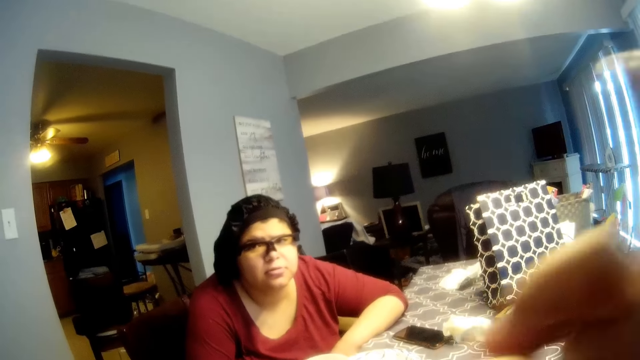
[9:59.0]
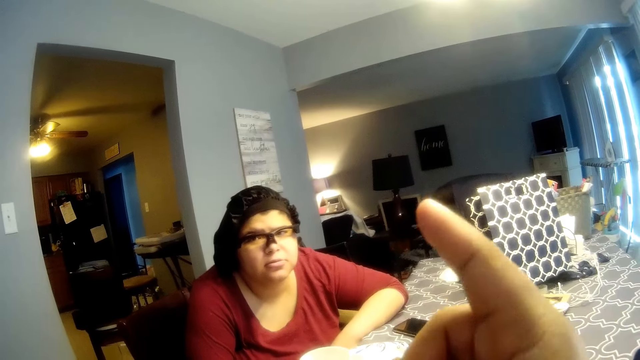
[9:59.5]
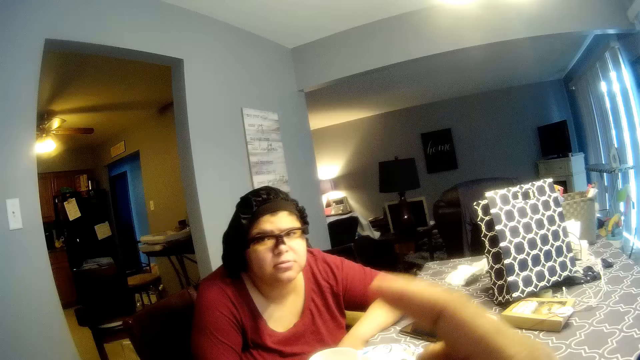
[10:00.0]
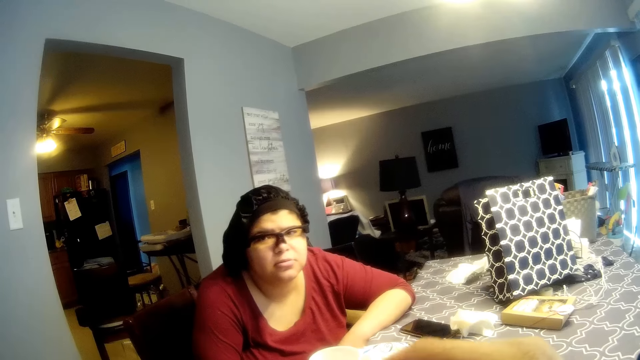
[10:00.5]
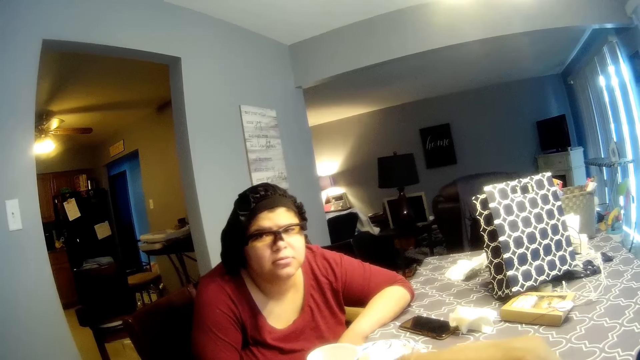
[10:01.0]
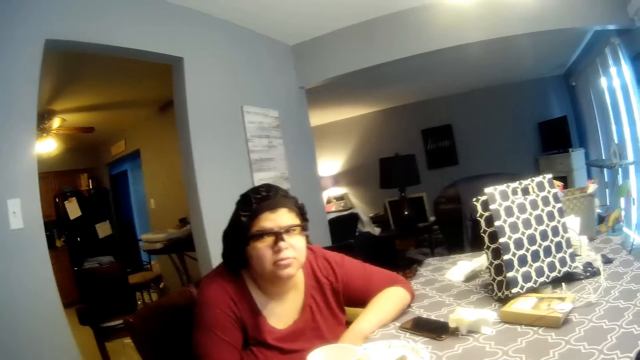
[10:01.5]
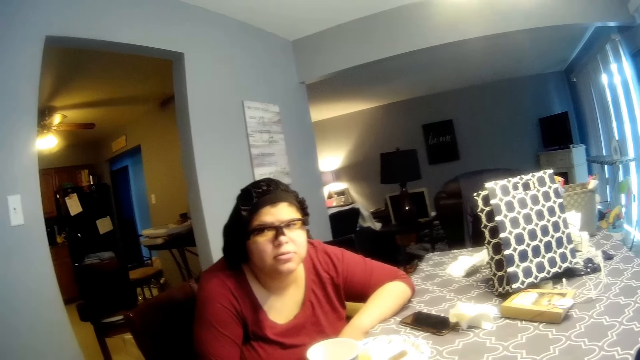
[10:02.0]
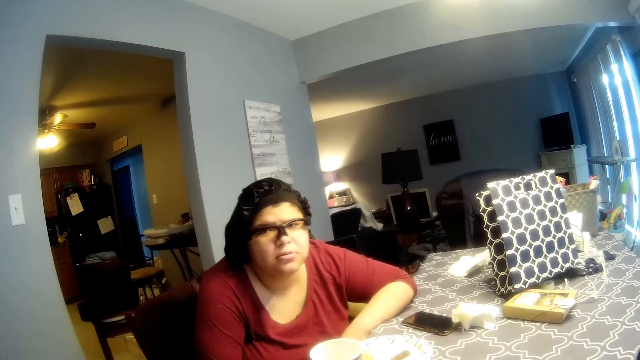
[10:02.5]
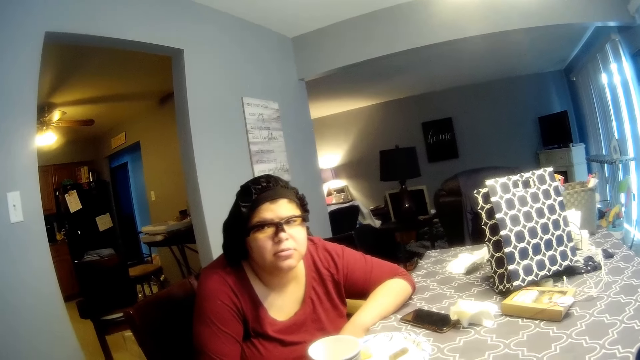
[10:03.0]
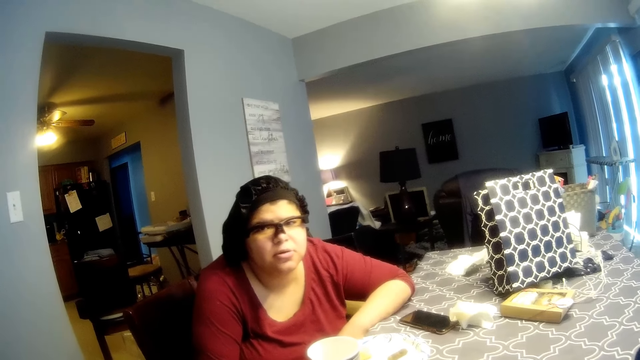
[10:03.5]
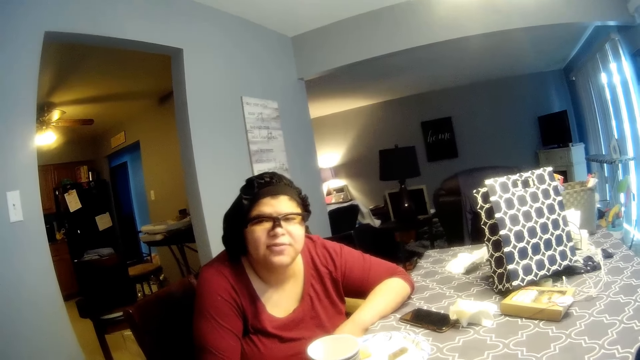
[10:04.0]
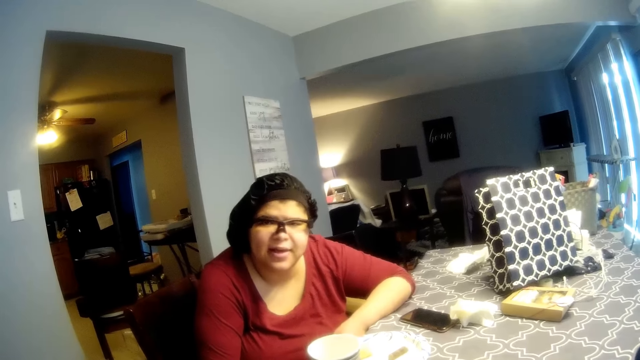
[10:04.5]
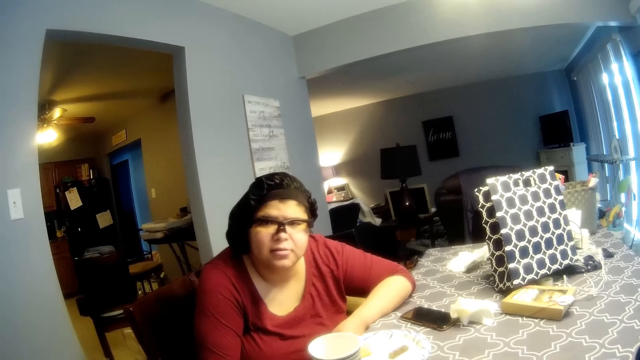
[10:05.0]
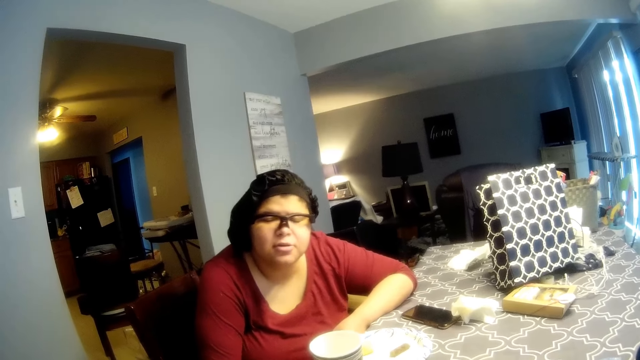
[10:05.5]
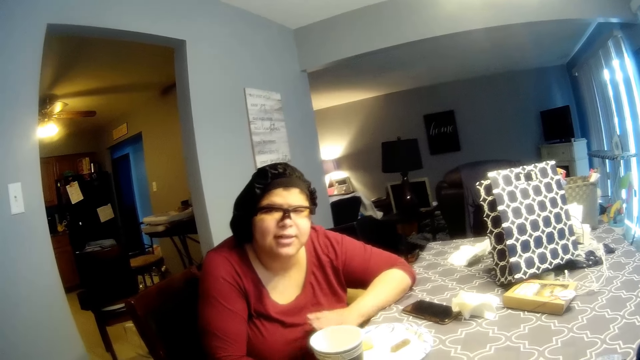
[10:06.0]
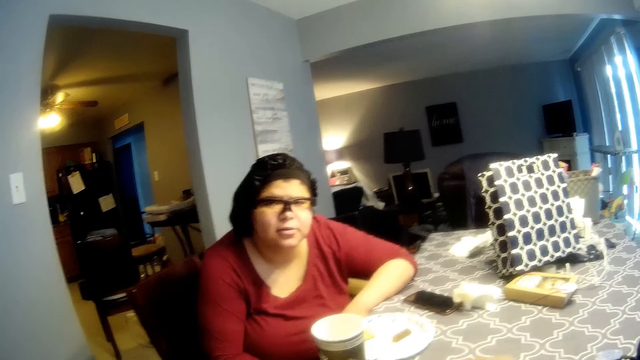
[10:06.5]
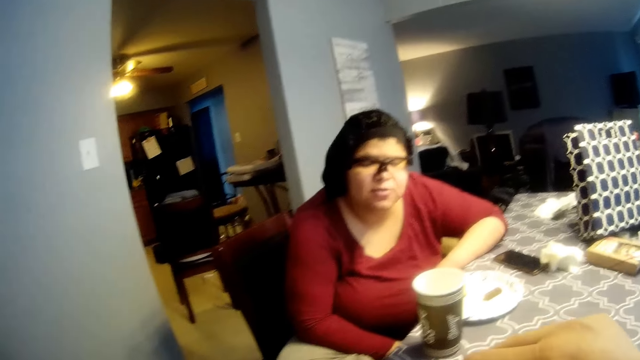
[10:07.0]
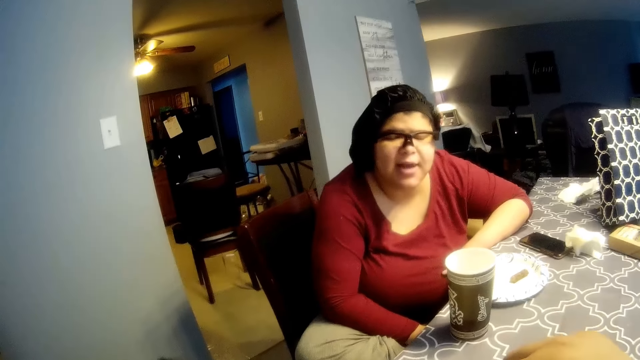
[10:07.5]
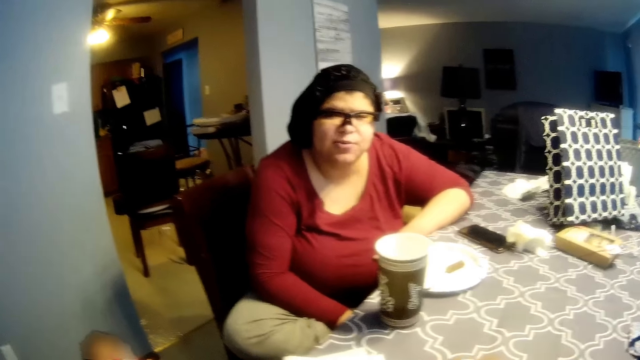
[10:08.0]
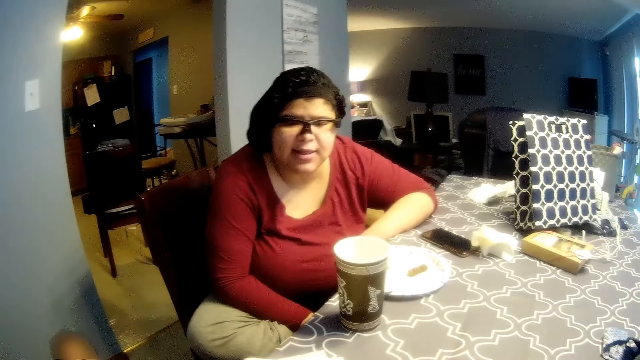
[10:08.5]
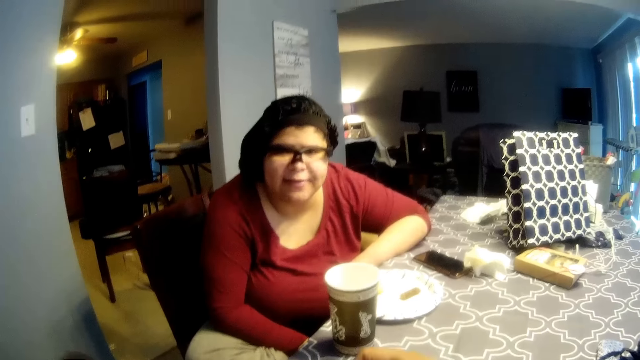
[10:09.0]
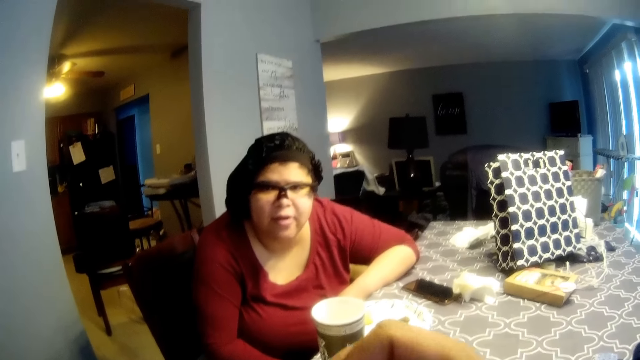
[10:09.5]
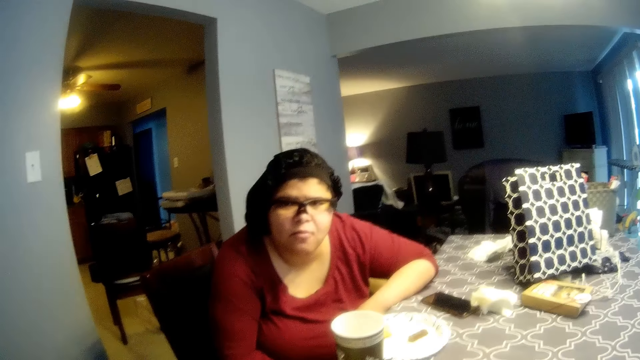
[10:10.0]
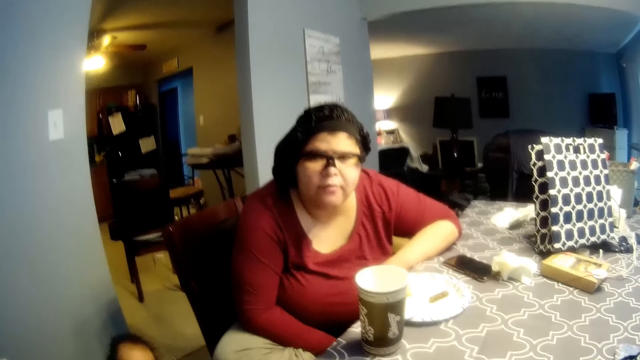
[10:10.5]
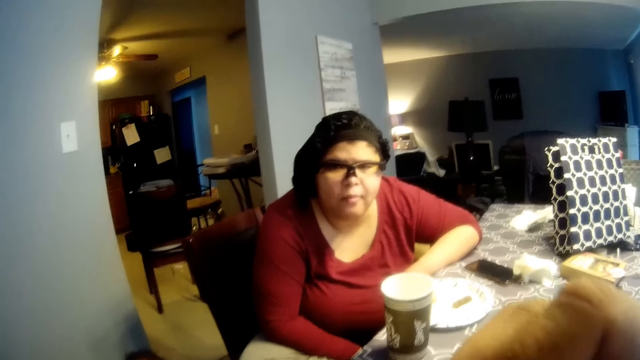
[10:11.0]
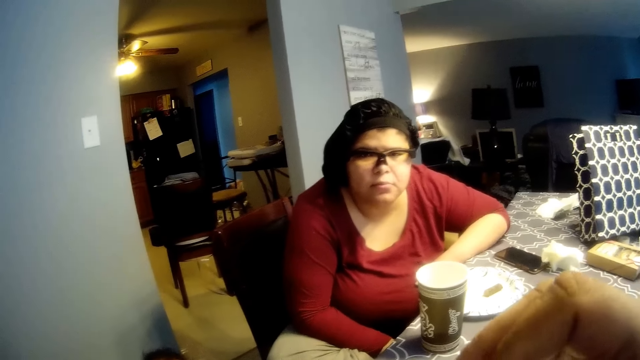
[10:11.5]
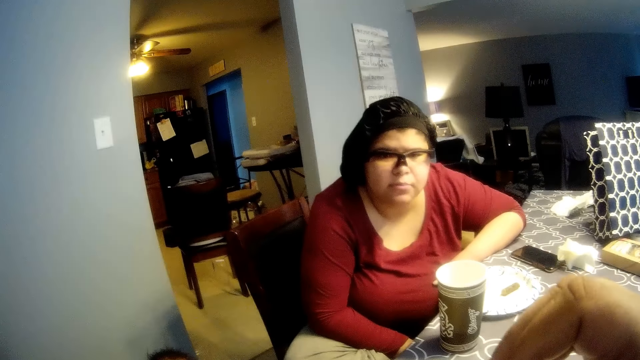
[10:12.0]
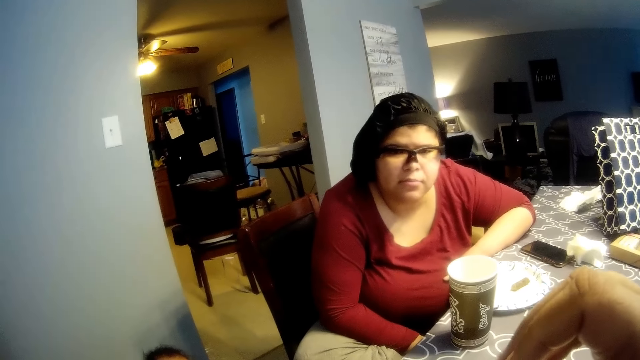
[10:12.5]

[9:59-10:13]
The camera wearer points a finger. They stare at the woman. The woman moves a hand. The camera wearer moves a hand.

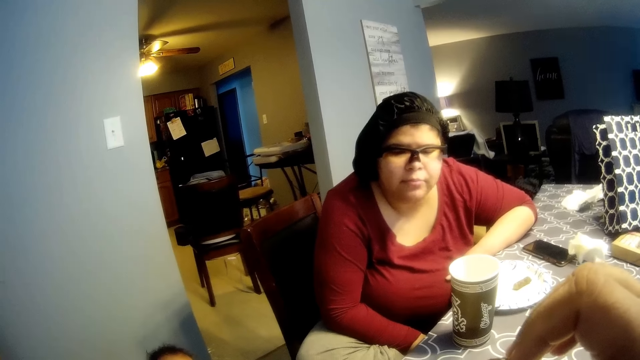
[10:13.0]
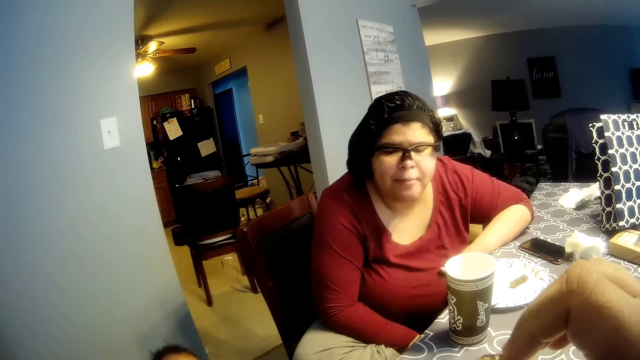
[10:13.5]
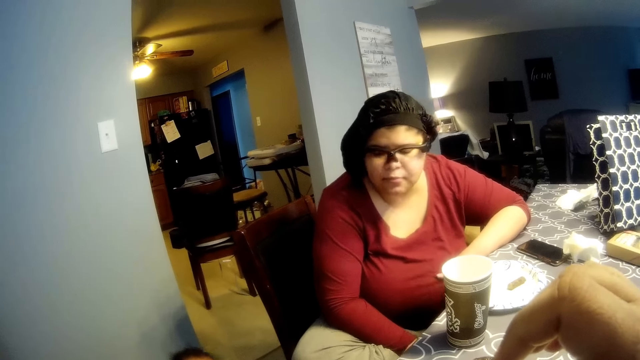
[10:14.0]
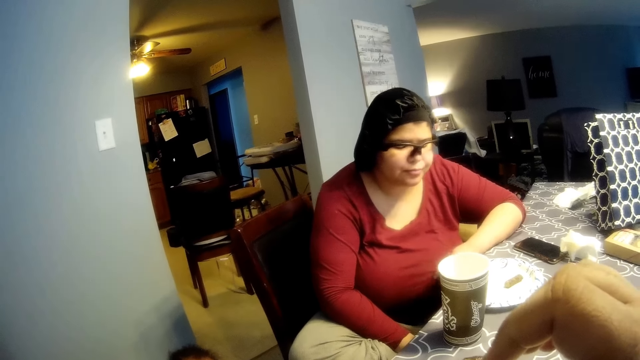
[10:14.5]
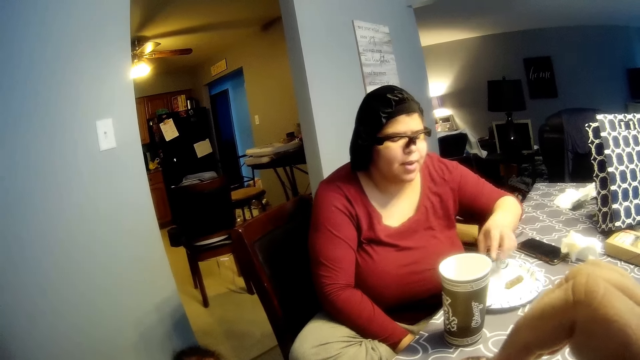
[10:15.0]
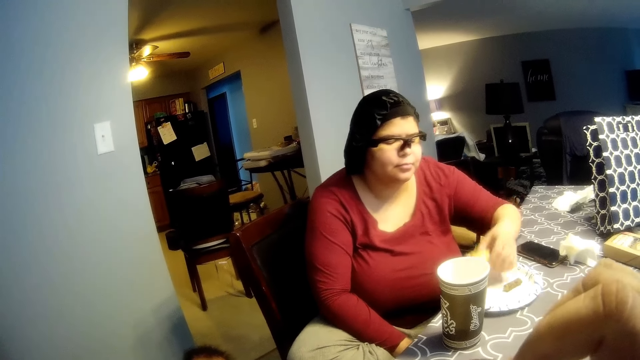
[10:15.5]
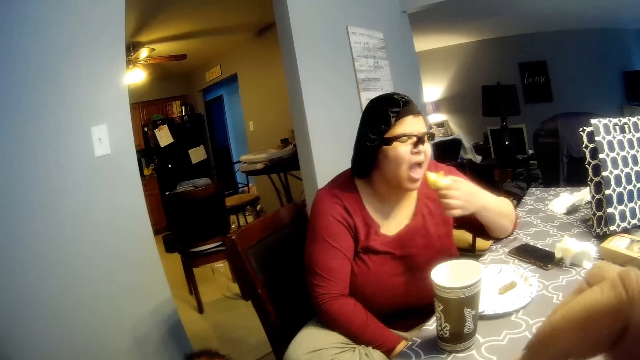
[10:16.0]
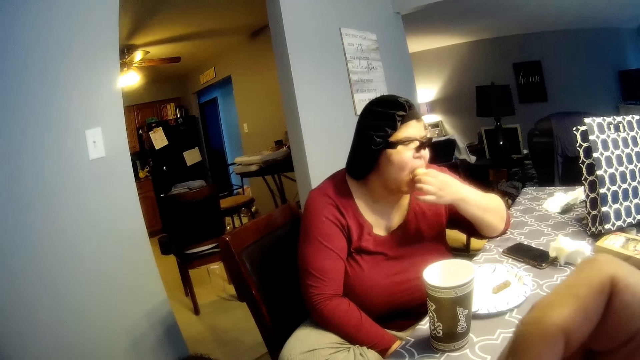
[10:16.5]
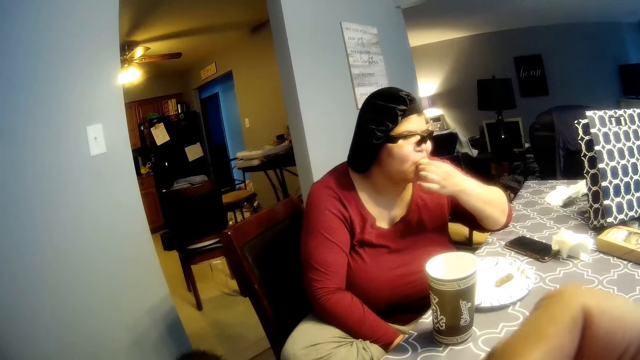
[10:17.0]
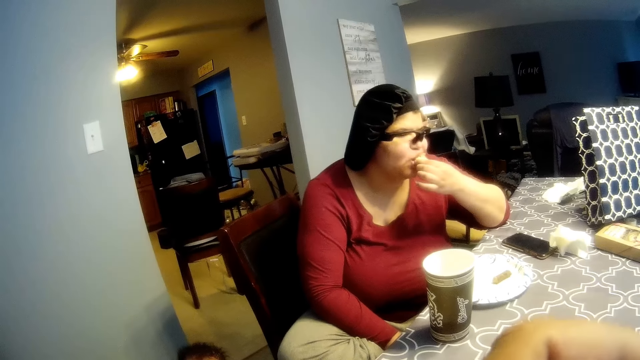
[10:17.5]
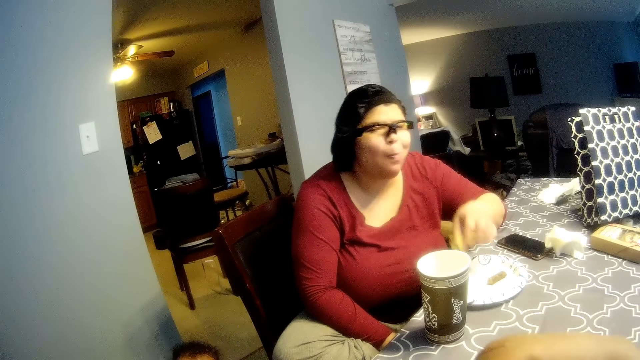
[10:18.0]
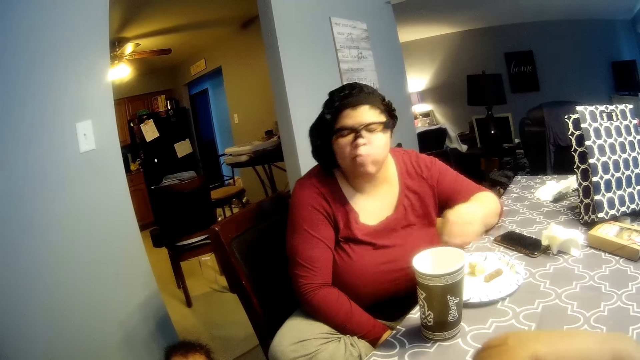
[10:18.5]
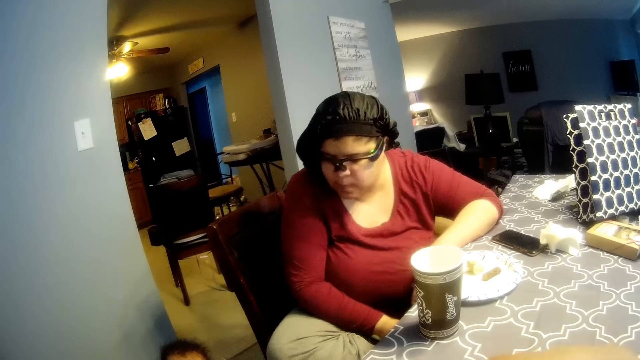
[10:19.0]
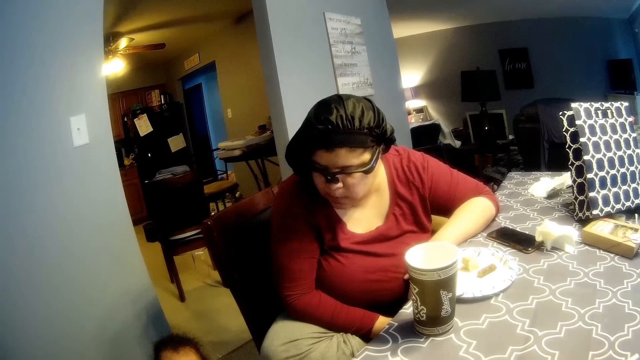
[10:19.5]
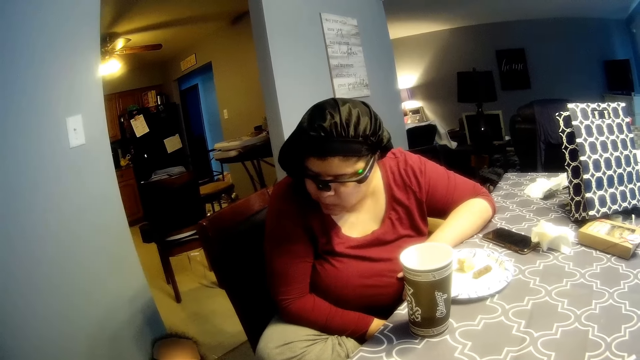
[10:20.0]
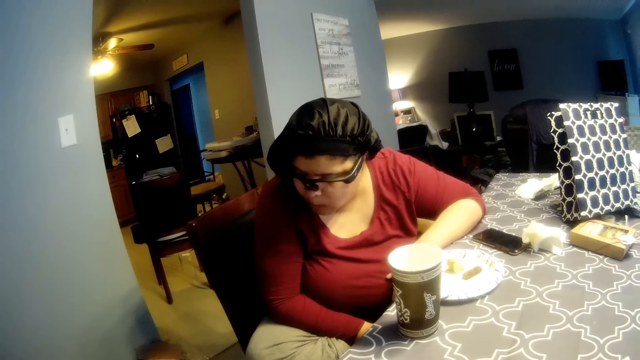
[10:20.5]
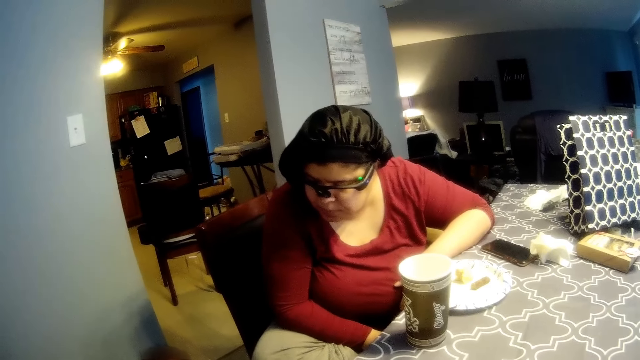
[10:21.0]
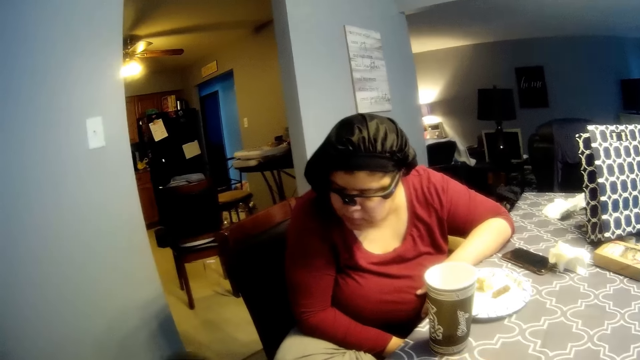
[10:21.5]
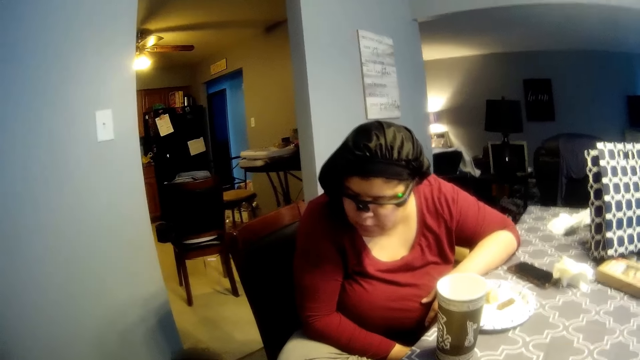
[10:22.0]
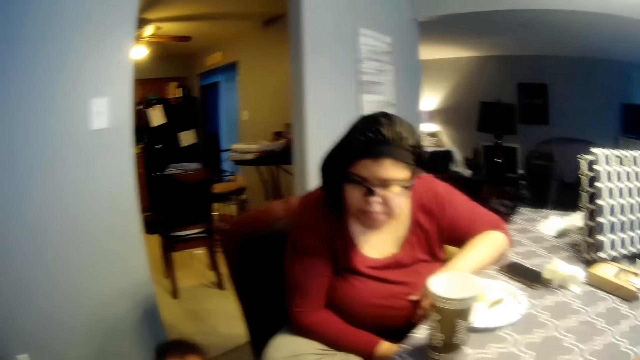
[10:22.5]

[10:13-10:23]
The camera wearer holds a spoon. The woman picks up the sausage sandwich from the plate on the table with her left hand. She eats the sausage sandwich in her right hand. She drops the sausage sandwich in her left hand into the plate on the table. The camera wearer stares at the woman.
